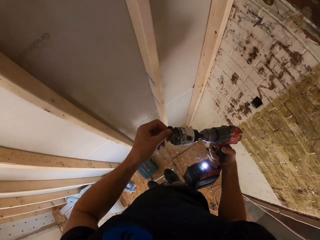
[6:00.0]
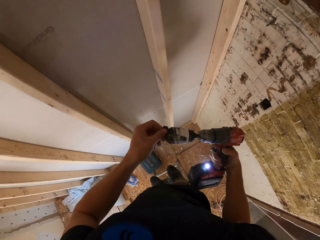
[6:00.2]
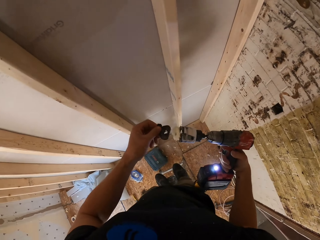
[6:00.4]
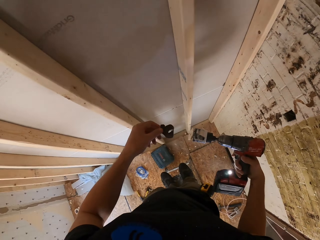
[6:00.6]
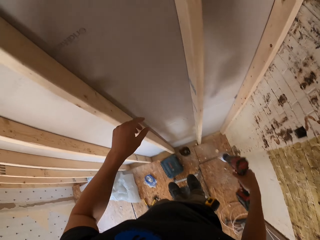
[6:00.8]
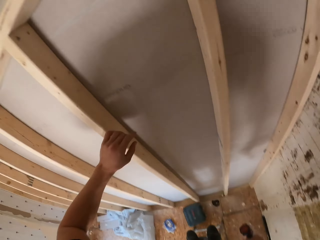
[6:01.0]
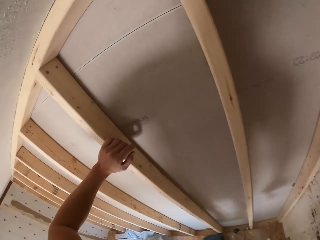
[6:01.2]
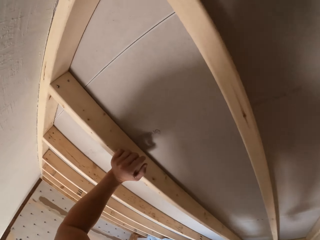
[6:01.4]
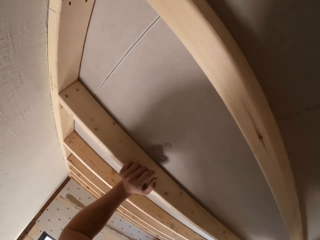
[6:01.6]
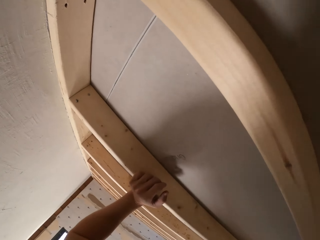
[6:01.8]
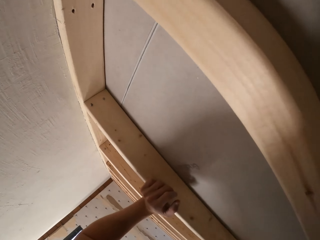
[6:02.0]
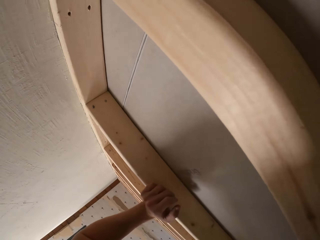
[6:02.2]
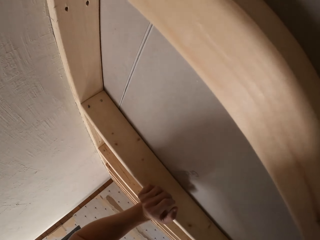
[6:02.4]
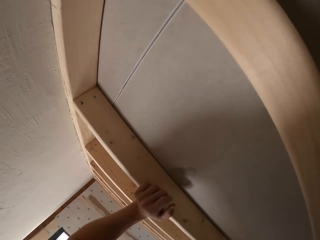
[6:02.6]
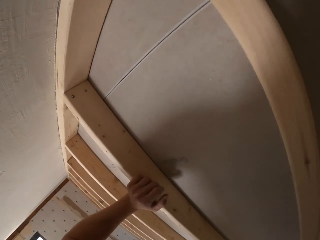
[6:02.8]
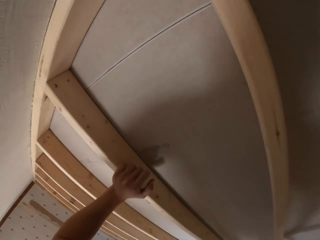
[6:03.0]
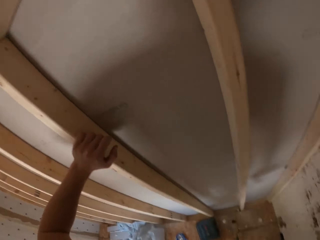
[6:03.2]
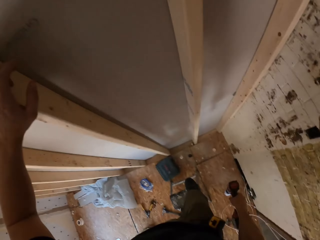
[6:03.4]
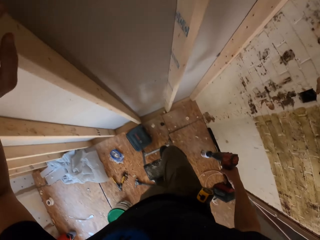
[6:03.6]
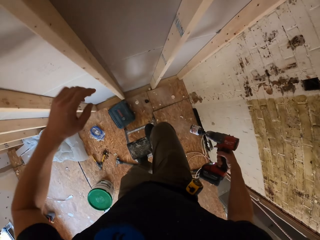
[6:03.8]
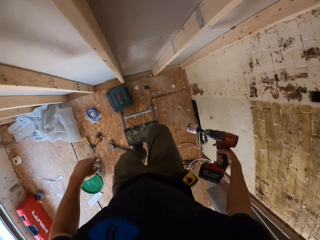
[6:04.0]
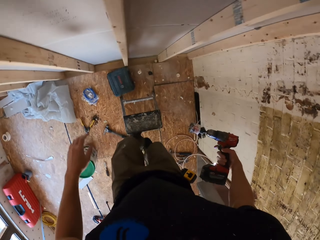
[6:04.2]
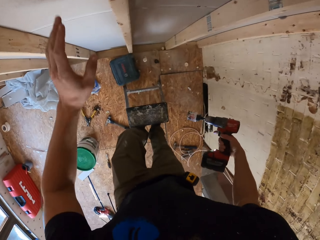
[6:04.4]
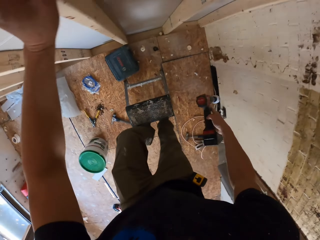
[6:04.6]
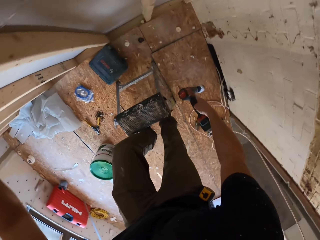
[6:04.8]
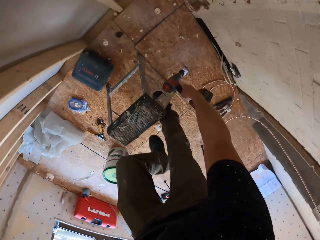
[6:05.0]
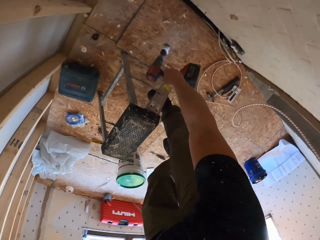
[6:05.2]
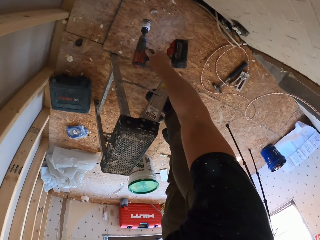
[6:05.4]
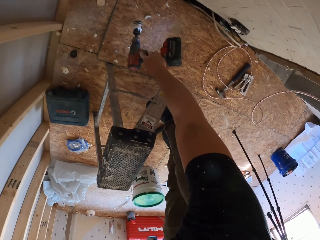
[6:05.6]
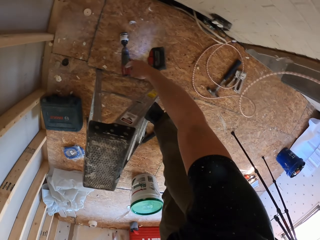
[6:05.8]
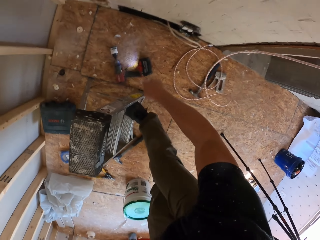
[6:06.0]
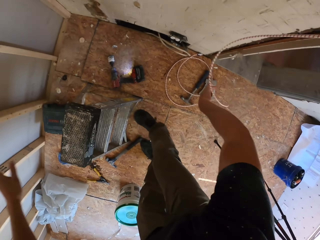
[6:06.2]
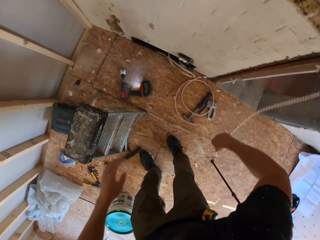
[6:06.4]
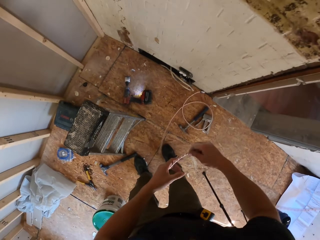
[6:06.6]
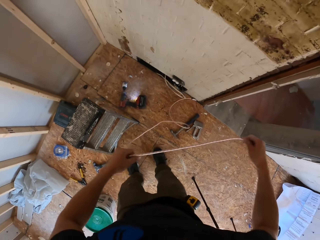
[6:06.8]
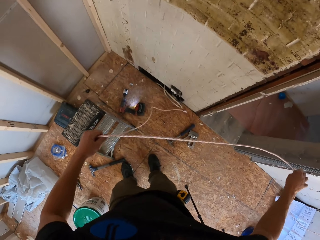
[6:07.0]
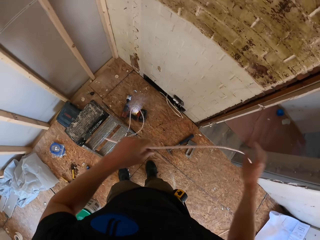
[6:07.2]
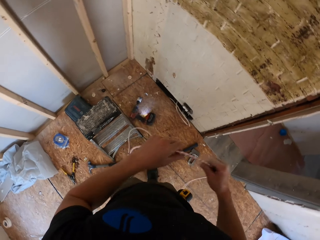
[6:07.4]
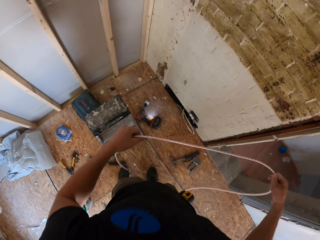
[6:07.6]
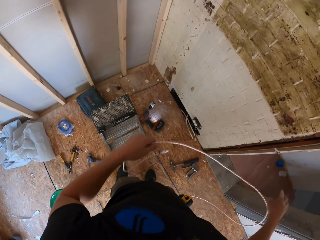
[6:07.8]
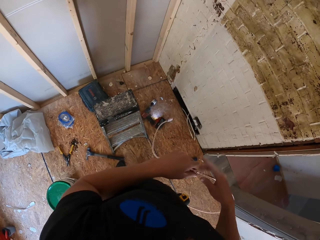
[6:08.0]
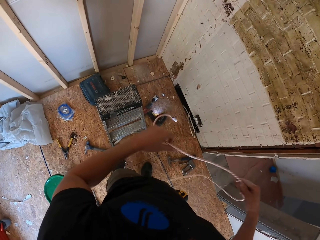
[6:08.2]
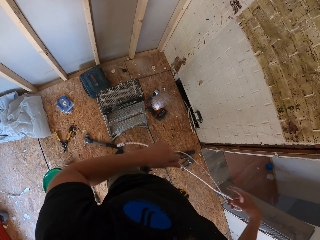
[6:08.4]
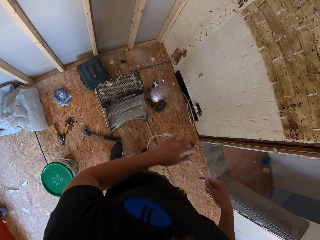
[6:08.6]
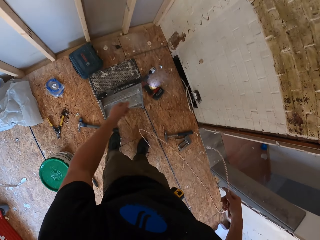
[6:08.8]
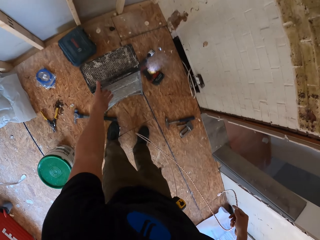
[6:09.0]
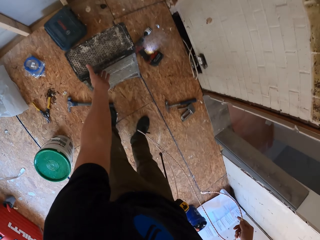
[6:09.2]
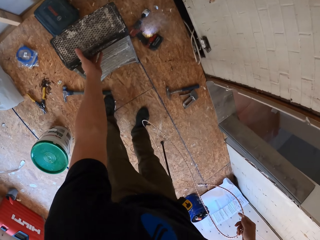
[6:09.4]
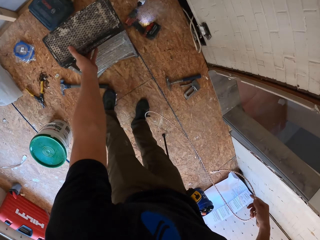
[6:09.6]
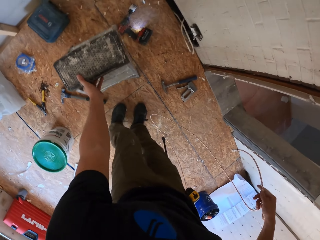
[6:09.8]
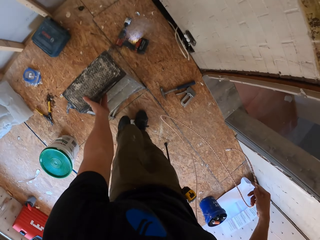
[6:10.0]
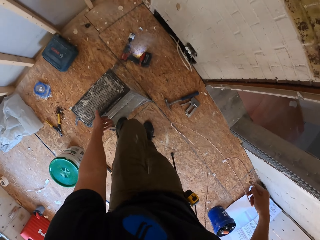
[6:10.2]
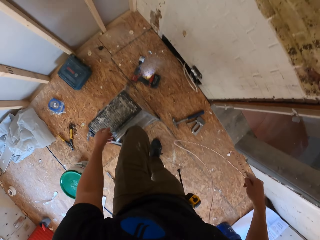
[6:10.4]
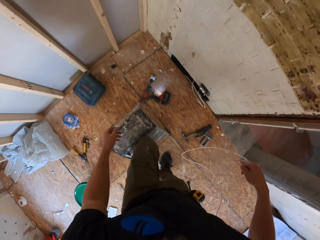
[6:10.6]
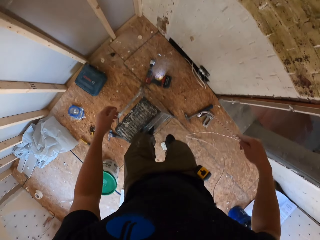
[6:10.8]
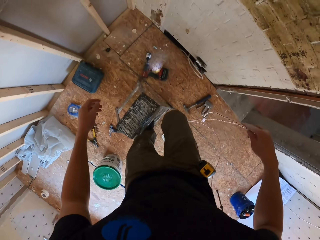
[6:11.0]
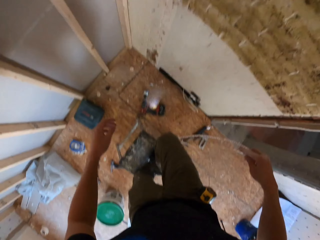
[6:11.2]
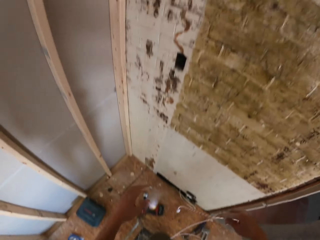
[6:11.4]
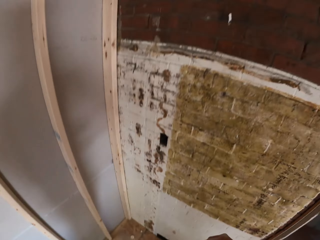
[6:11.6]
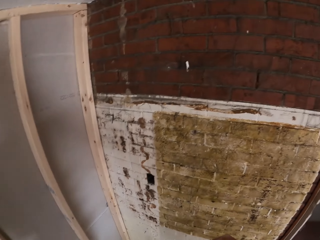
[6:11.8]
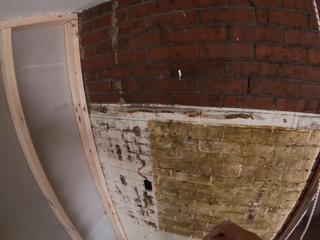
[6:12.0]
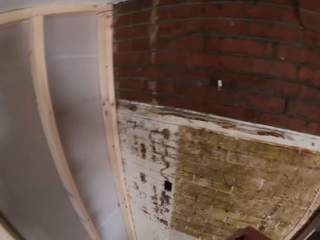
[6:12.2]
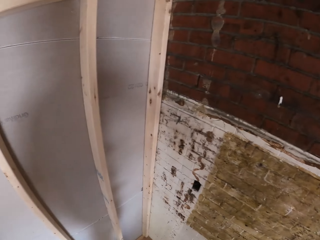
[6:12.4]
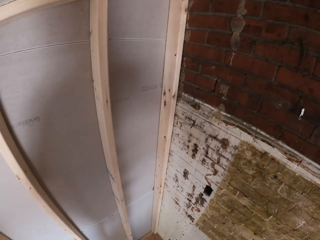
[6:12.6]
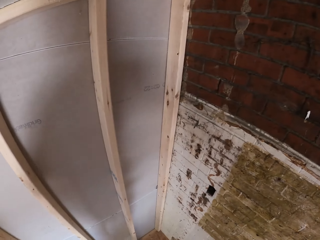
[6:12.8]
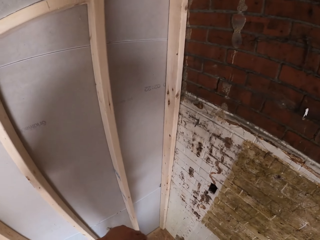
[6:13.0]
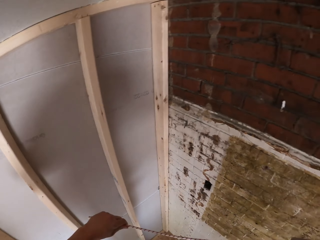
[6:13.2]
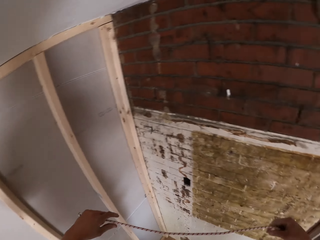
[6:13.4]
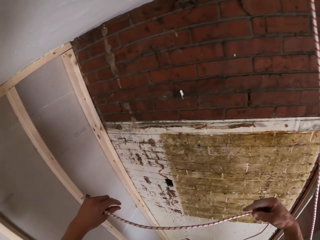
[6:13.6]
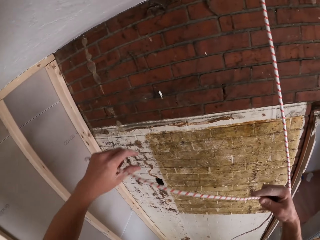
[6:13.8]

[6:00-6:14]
The camera wearer removes the object on the drill bit. They throw something on the ground. They hold the stud. They highlight the ladder. They descend from the ladder. They put the hand drill on the ground. They grab the cable. They fold the cable or rope. They align the cable. They move the ladder. They climb the ladder.

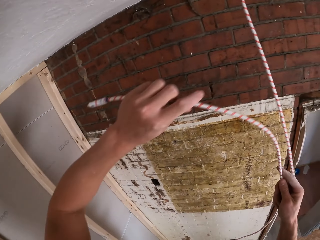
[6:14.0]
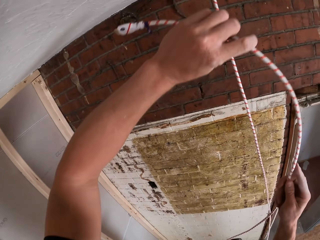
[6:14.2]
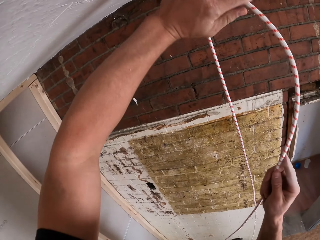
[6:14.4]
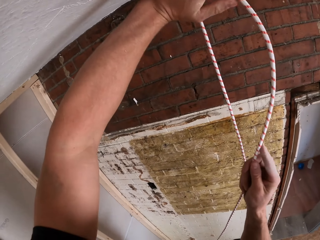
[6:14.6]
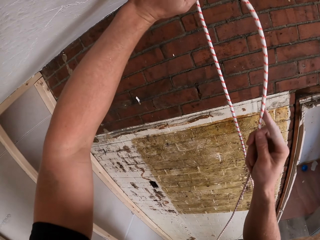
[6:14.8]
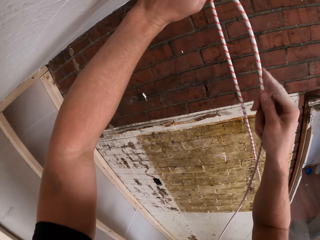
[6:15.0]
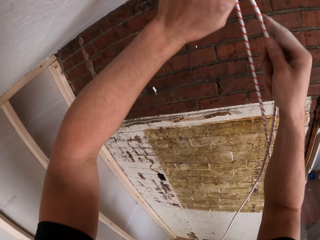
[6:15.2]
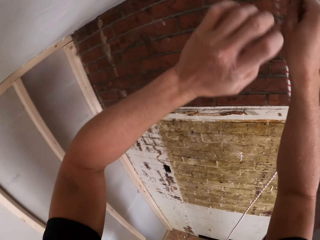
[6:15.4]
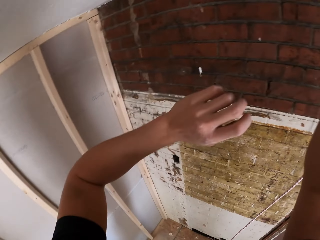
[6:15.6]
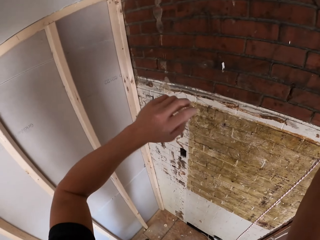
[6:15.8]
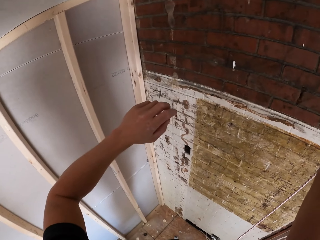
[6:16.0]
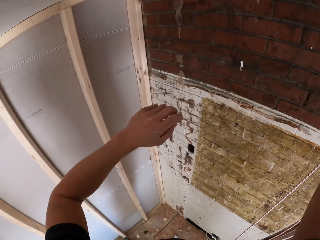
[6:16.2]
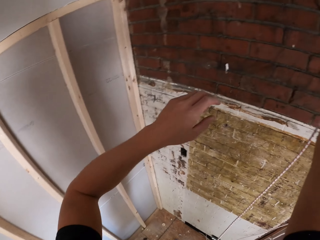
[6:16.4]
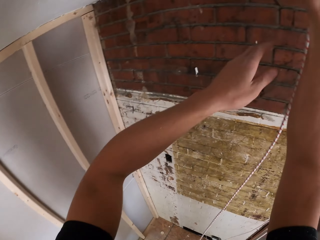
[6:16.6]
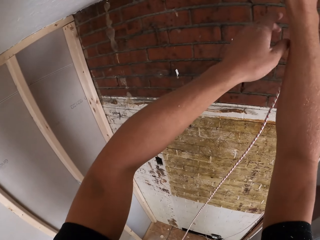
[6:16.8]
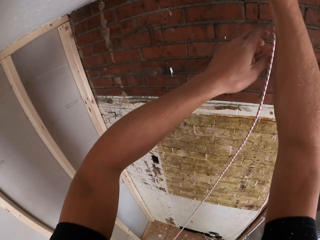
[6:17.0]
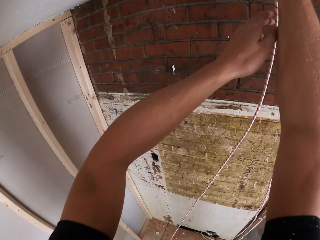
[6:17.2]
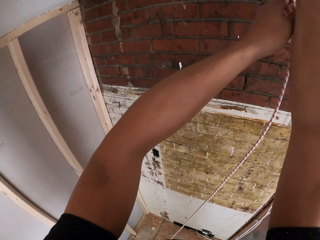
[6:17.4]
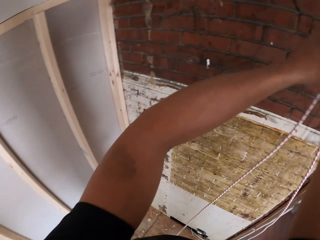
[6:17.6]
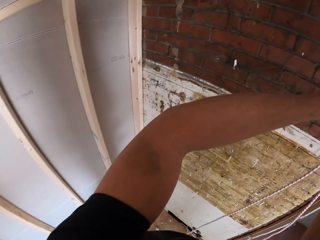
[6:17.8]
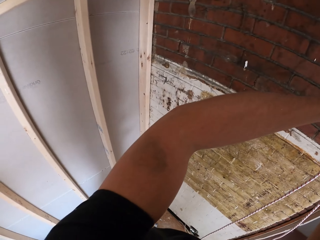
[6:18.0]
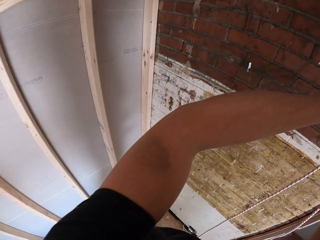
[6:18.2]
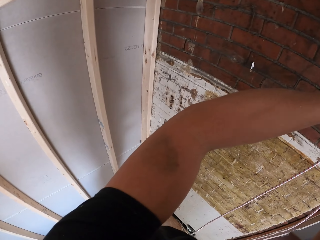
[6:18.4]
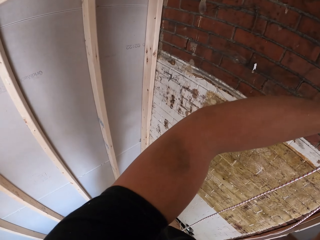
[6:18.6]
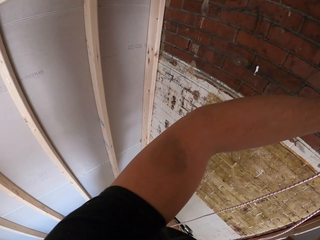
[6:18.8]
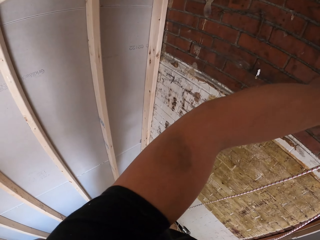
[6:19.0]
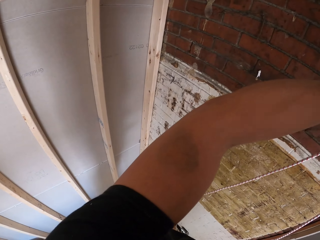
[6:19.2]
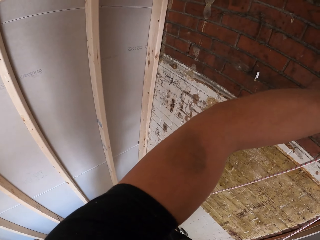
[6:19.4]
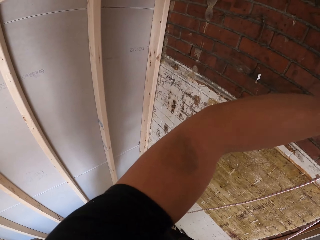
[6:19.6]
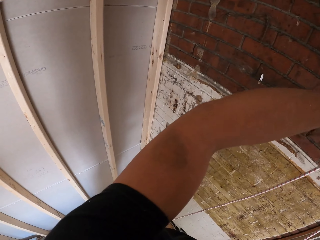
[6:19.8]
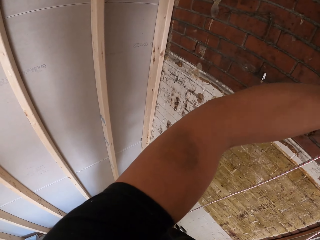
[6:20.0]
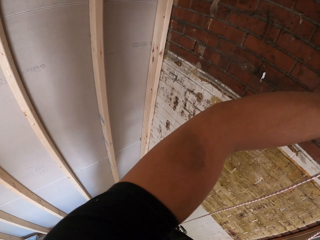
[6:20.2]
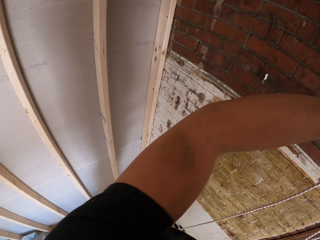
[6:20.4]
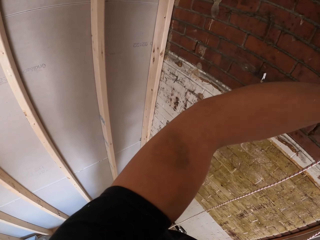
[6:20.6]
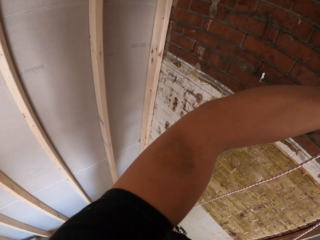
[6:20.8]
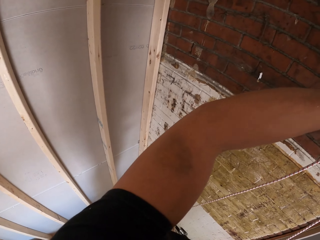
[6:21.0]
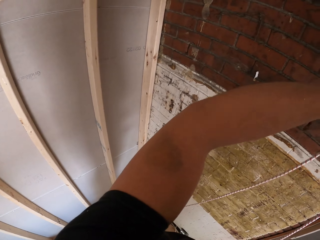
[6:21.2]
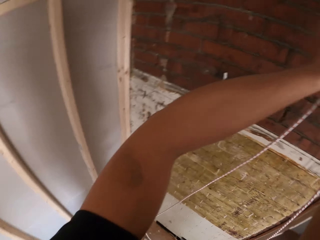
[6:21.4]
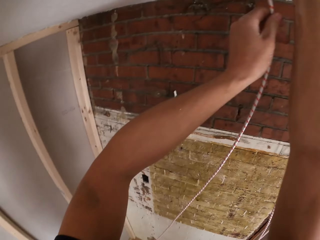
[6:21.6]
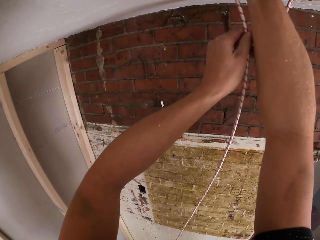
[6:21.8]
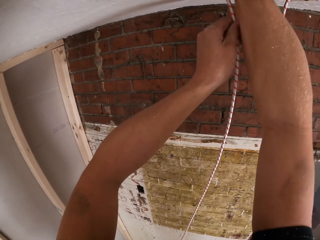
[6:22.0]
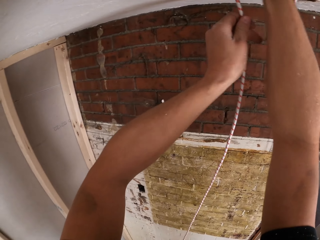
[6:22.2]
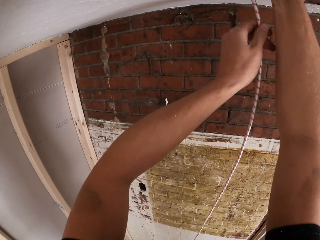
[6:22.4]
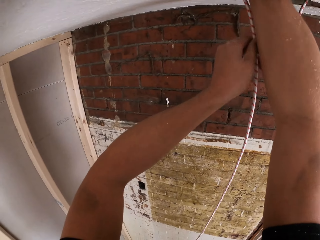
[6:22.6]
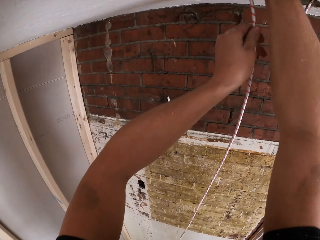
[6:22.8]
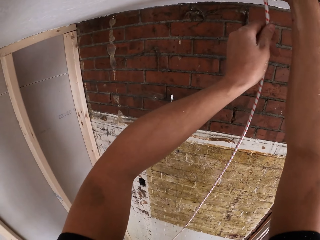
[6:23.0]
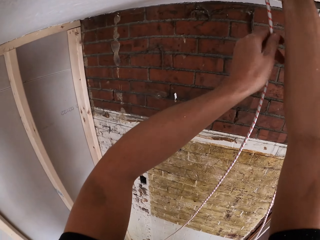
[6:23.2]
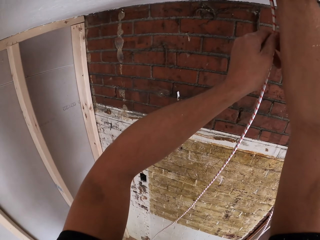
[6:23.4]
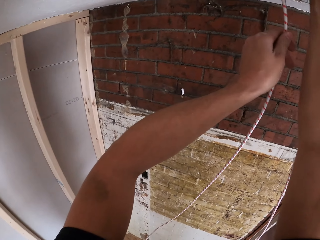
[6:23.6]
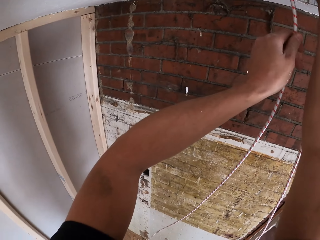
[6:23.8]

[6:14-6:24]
The camera wearer passes the cable on the ceiling. They put the rope on the wood hole.
